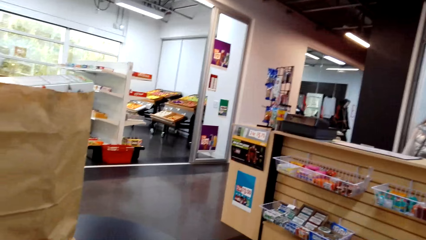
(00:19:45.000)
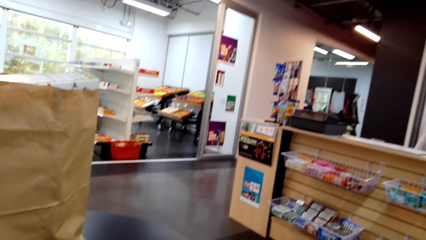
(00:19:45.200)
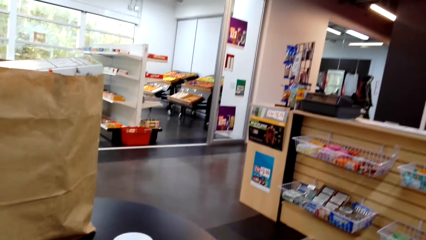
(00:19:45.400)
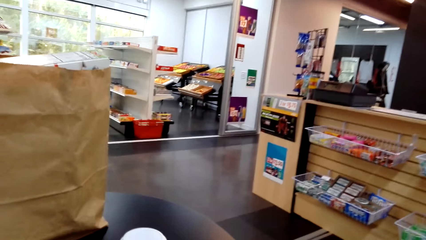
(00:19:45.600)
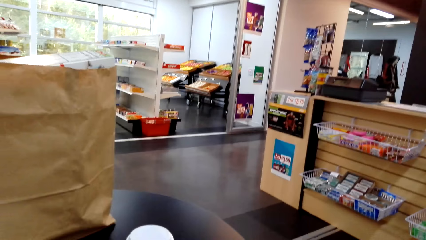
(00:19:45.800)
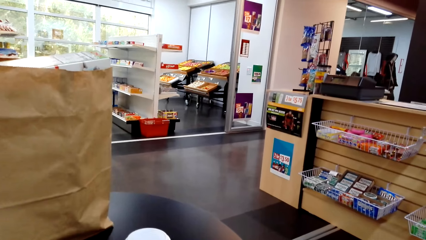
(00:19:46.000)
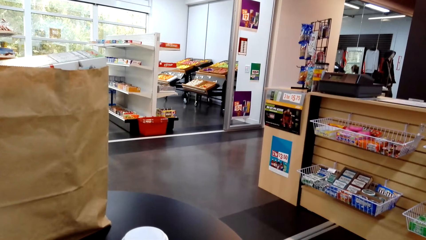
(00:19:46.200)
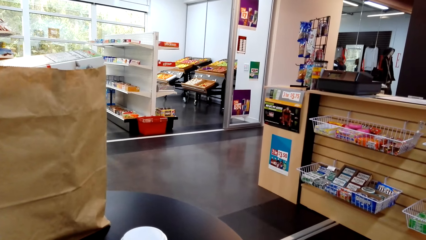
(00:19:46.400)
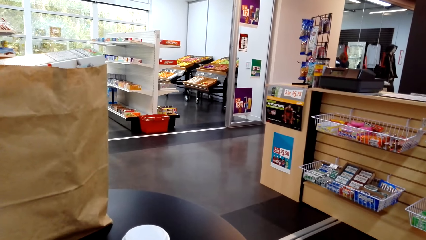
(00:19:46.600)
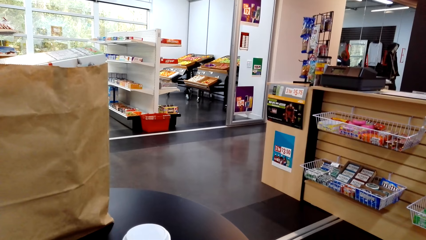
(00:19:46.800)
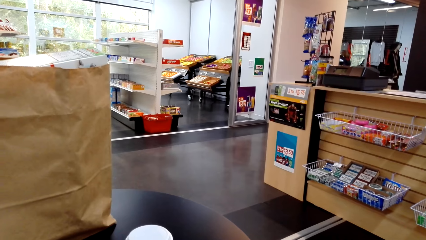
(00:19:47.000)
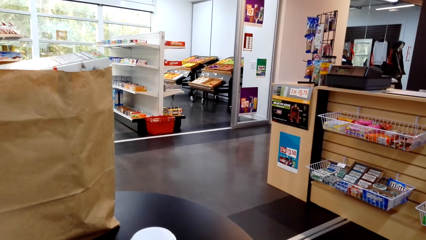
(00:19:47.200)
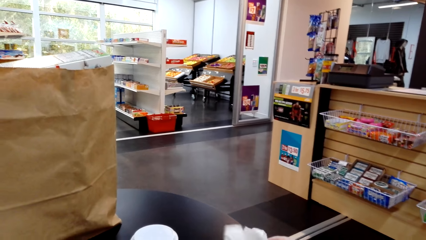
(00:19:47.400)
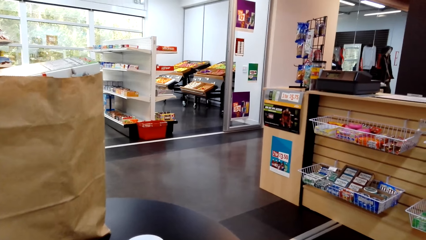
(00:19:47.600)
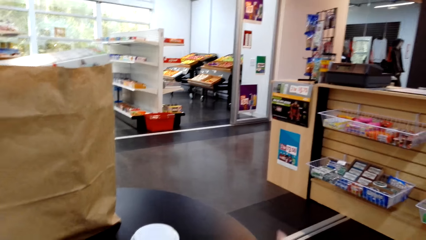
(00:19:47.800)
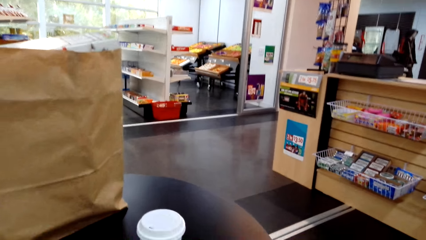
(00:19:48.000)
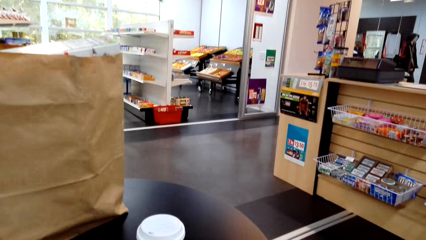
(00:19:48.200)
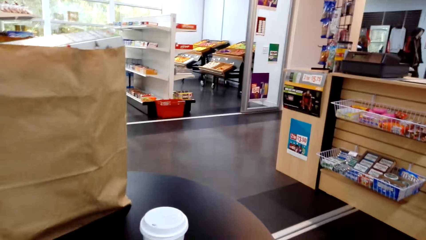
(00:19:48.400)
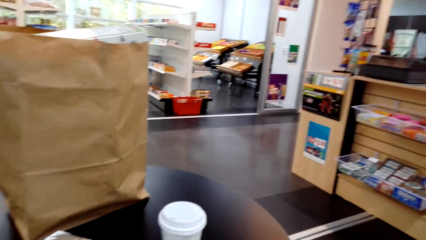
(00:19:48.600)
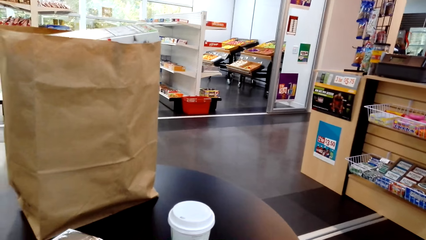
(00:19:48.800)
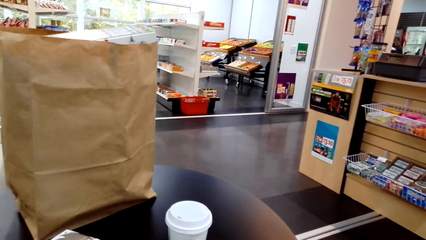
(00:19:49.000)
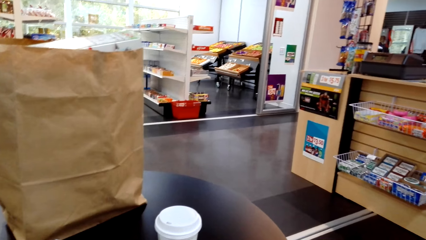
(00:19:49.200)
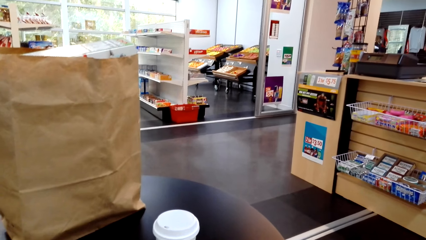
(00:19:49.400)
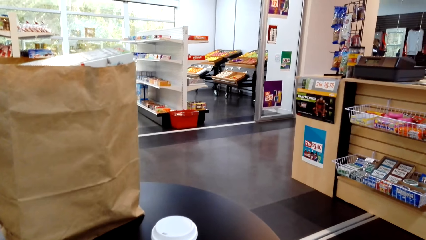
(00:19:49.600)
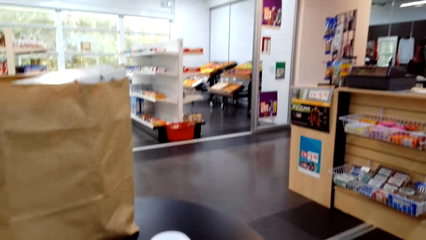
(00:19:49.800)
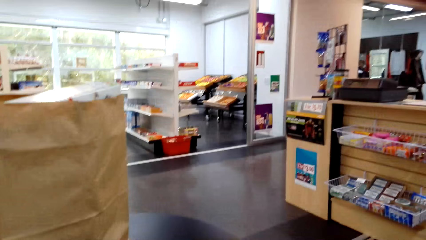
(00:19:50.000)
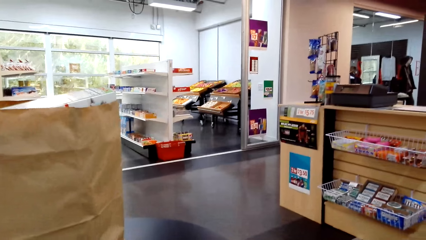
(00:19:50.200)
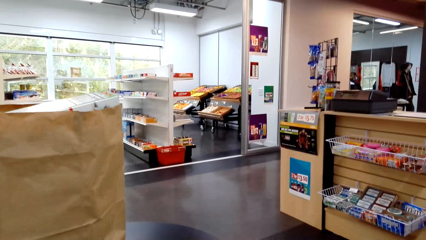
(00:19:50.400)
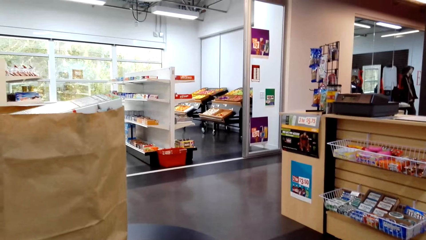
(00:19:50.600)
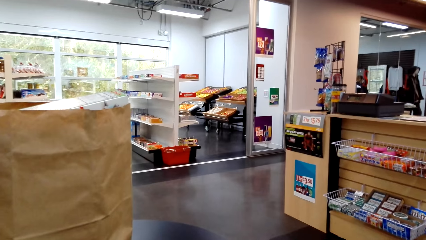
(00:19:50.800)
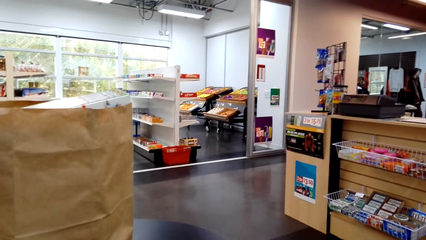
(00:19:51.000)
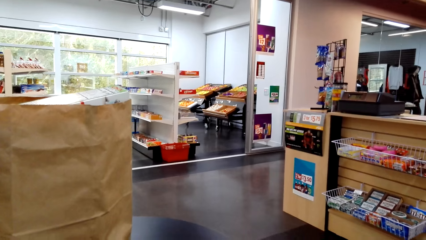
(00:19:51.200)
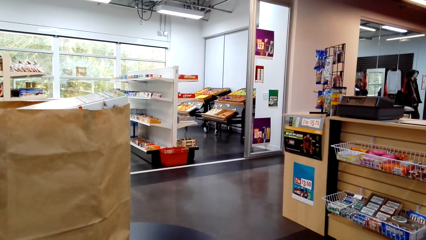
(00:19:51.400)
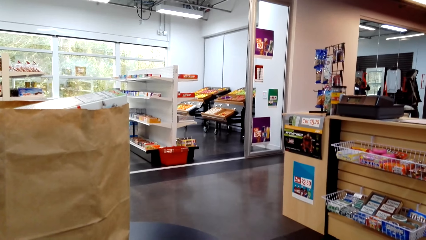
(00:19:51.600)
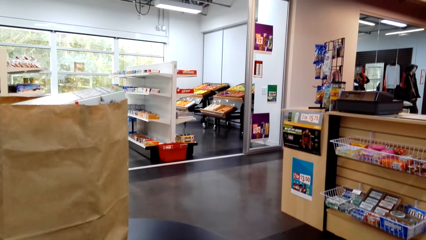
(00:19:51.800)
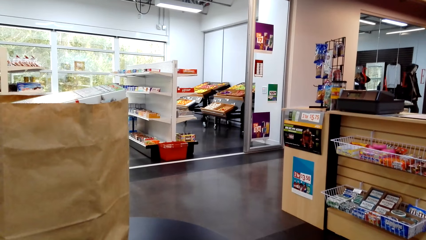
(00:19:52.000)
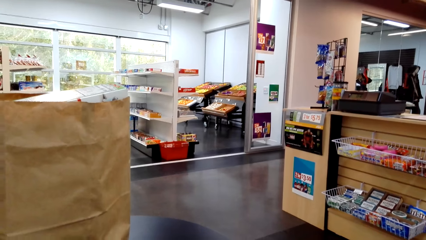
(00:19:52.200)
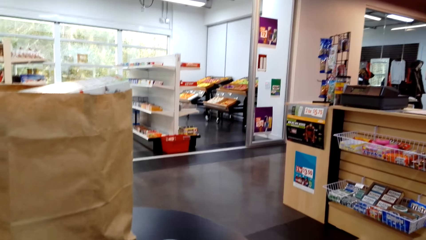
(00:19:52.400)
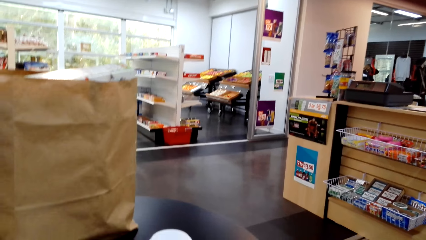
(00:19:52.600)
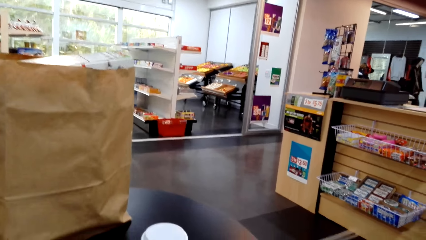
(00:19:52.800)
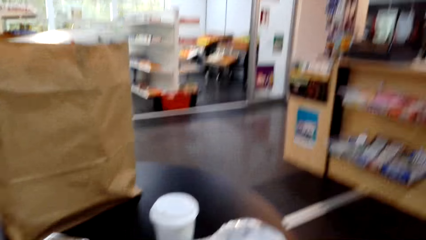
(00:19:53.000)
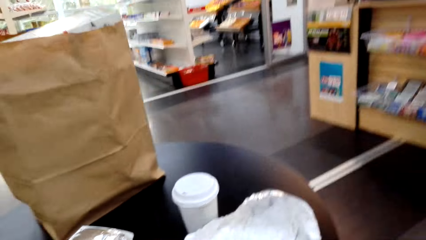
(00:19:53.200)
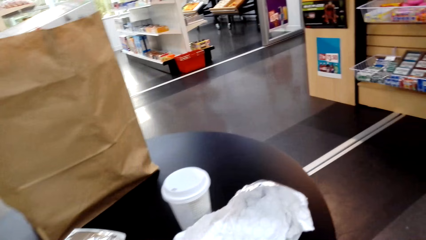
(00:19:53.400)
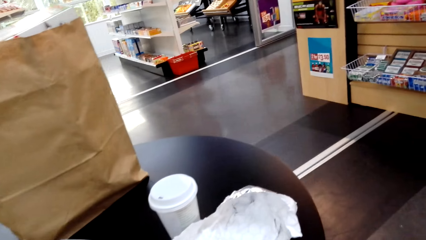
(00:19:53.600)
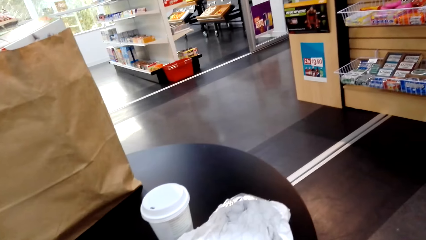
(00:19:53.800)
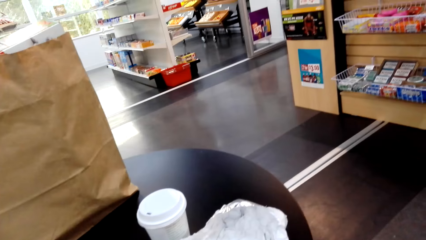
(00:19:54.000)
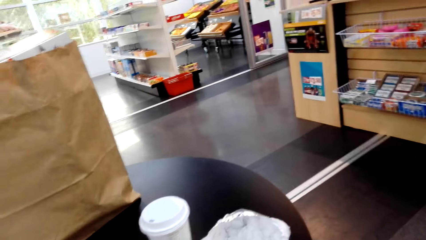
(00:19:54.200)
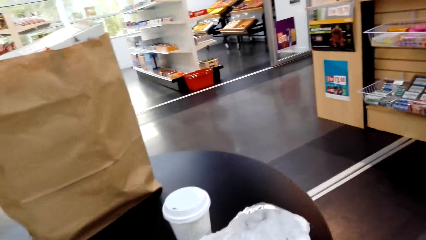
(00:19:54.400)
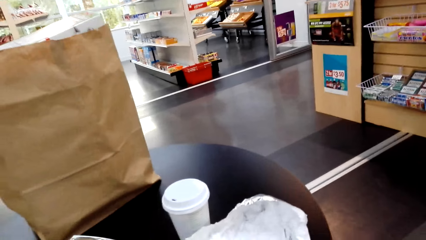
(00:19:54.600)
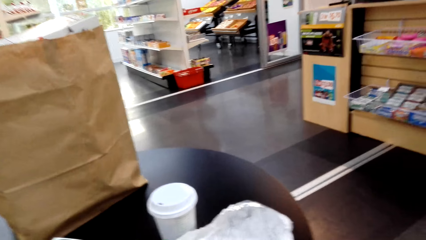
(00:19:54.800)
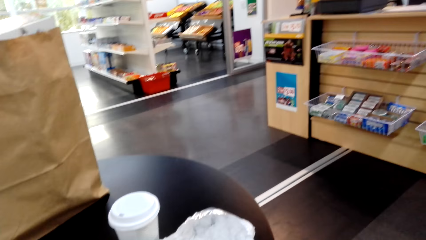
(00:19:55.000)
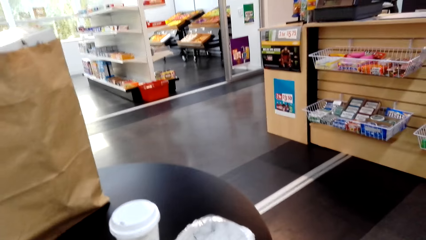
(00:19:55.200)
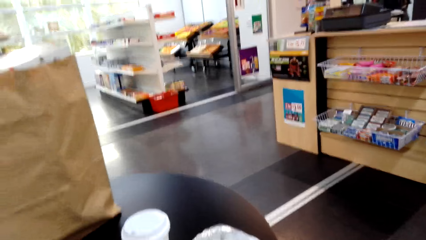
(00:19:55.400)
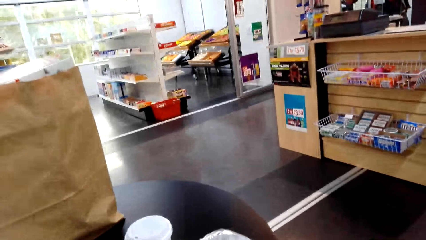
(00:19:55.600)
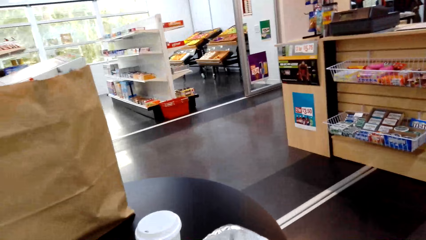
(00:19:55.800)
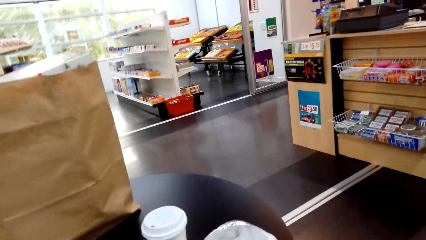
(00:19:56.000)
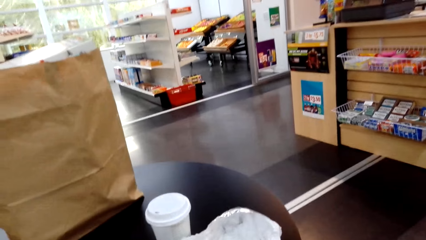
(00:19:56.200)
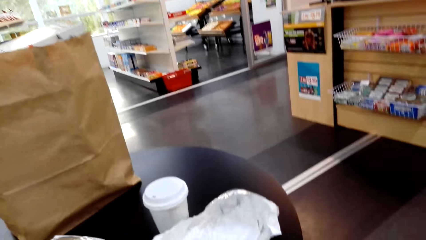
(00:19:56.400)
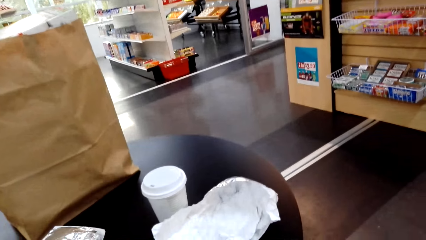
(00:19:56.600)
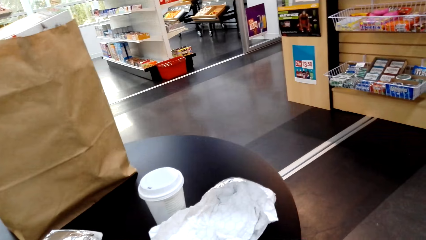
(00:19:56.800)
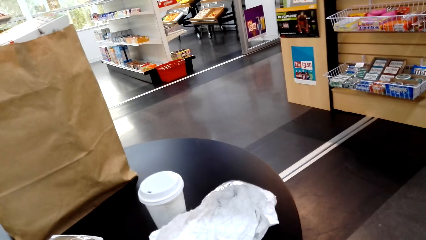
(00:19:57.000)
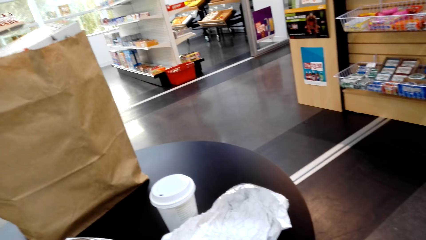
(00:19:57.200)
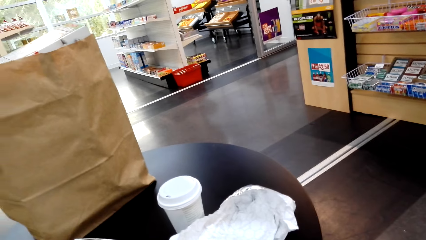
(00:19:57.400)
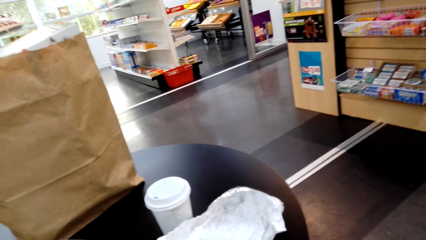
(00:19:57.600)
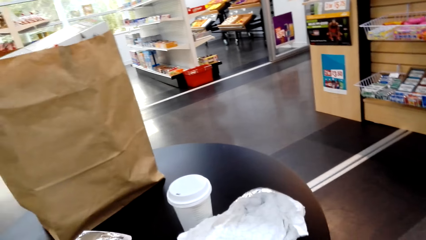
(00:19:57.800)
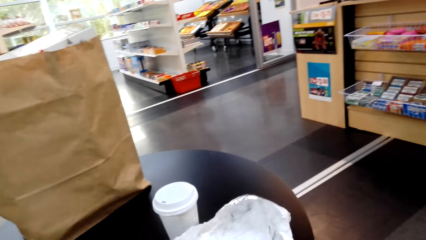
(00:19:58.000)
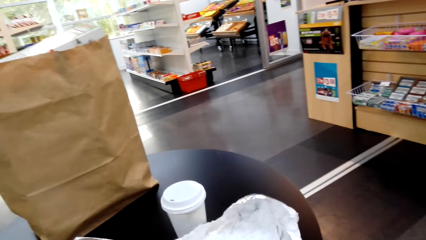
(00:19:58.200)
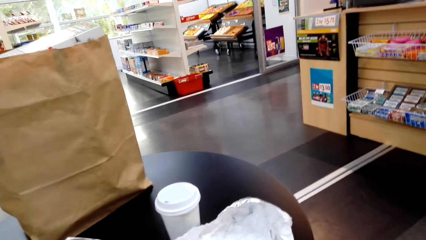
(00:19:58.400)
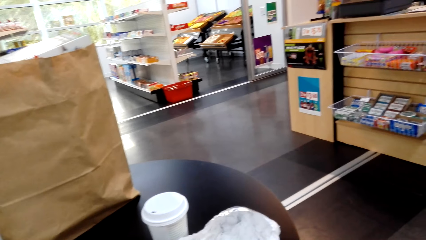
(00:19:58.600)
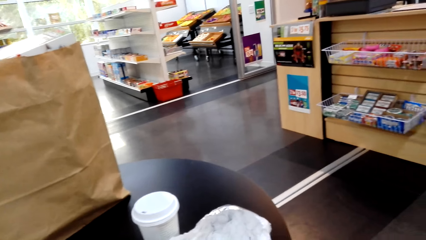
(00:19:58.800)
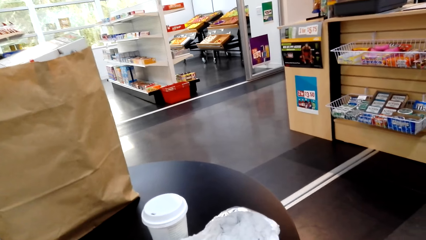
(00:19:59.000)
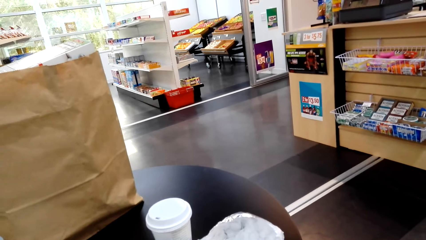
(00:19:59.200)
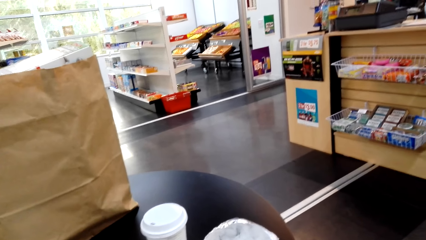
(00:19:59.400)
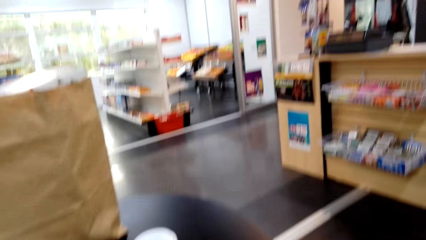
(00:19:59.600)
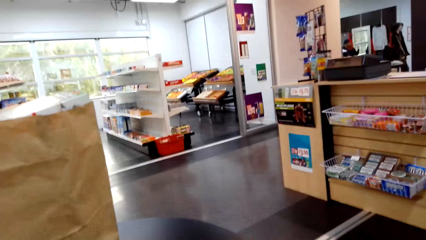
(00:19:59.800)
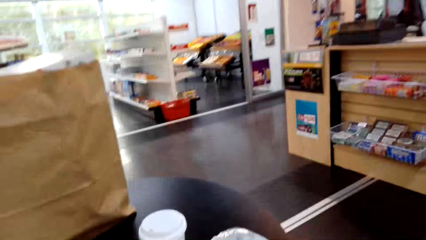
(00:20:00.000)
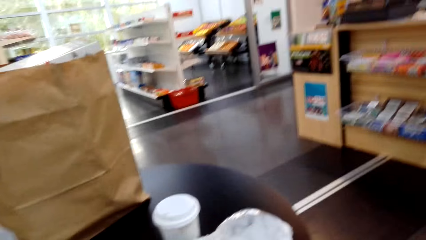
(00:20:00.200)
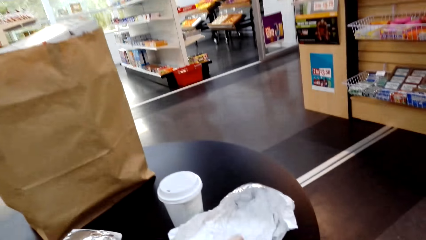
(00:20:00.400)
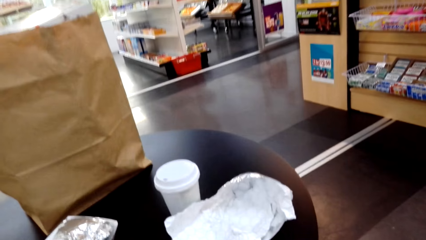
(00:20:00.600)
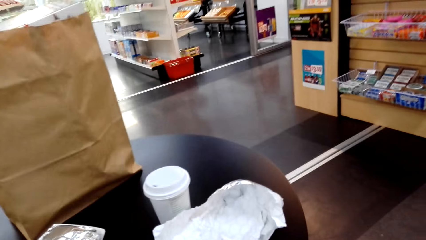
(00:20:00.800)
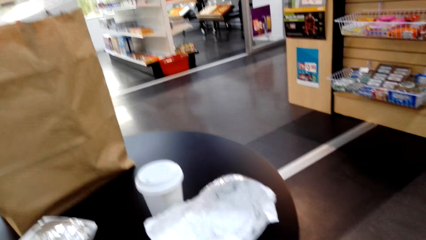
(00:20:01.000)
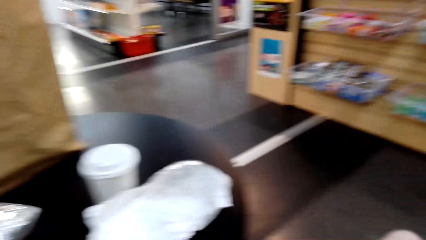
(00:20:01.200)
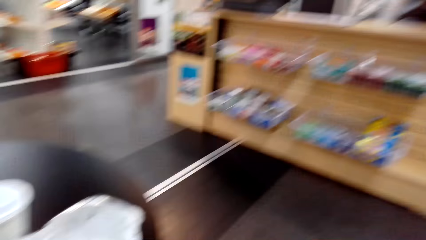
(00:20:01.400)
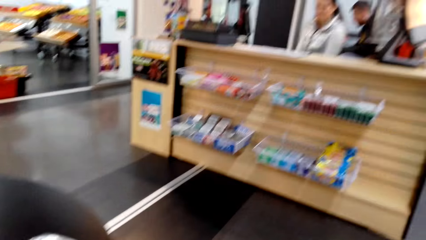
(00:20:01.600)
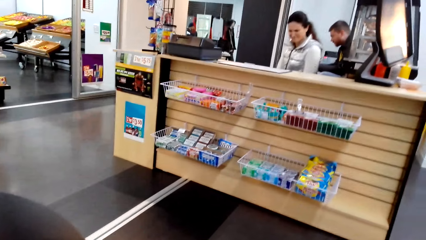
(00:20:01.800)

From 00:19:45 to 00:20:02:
The camera wearer looks at the products.
